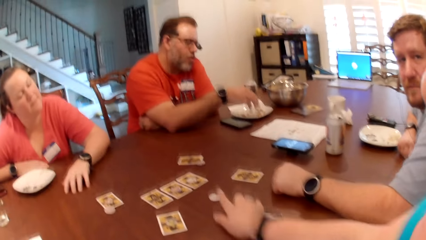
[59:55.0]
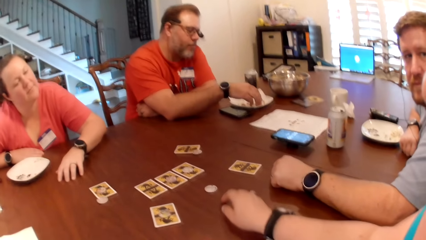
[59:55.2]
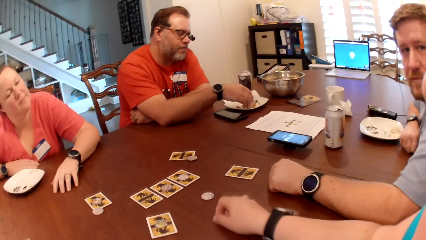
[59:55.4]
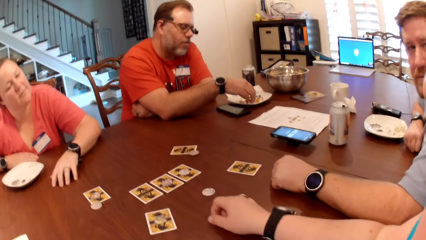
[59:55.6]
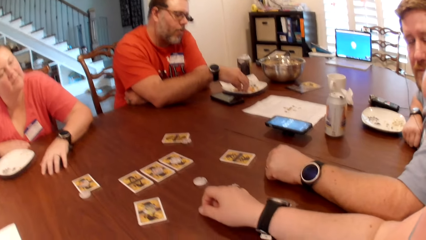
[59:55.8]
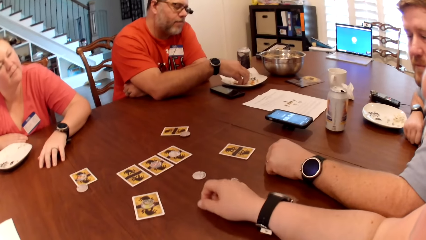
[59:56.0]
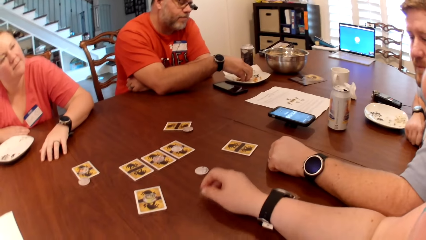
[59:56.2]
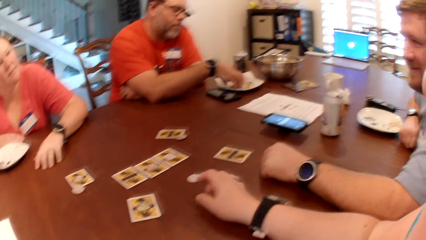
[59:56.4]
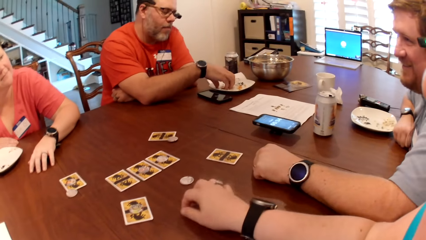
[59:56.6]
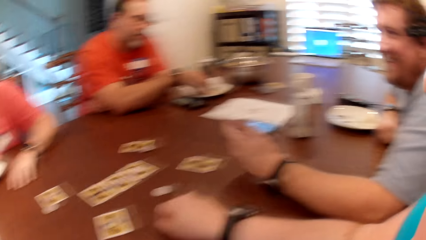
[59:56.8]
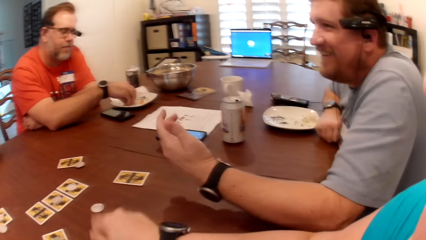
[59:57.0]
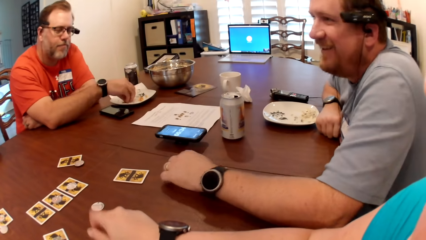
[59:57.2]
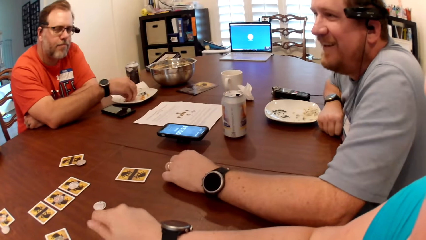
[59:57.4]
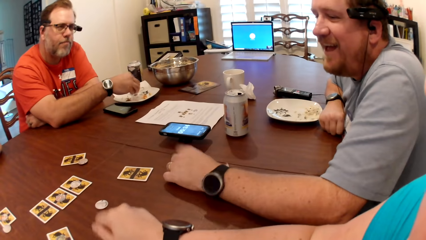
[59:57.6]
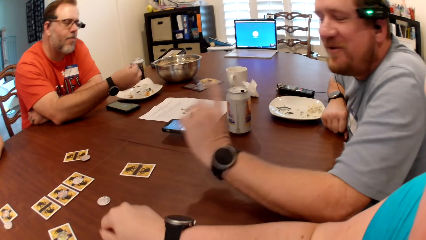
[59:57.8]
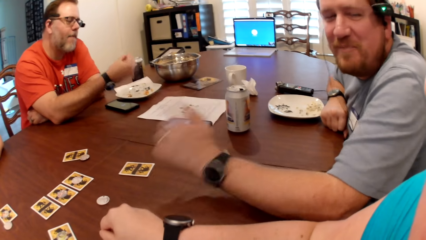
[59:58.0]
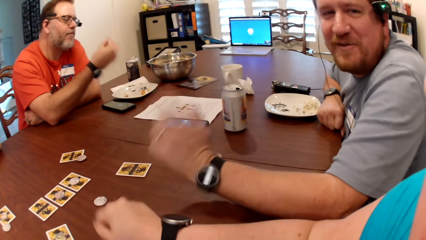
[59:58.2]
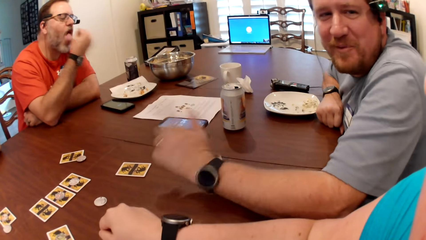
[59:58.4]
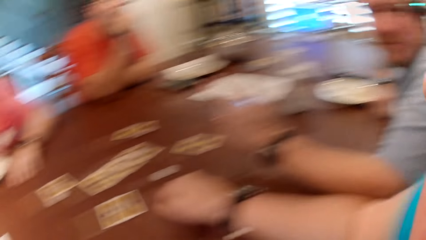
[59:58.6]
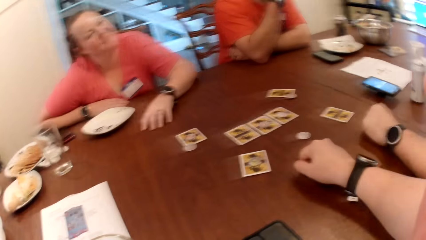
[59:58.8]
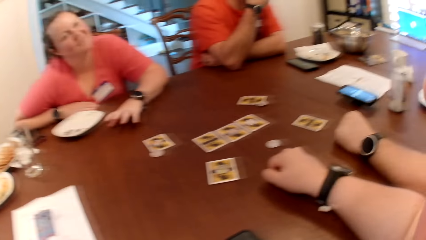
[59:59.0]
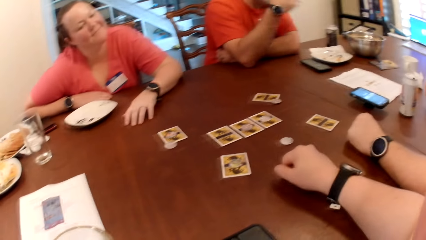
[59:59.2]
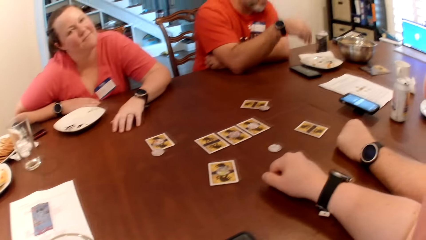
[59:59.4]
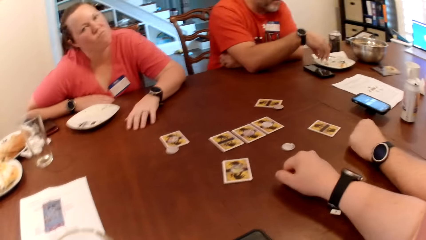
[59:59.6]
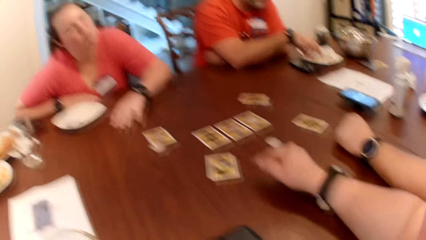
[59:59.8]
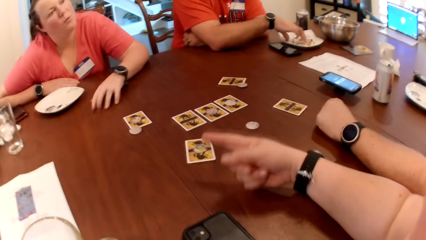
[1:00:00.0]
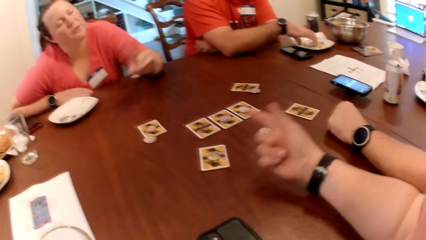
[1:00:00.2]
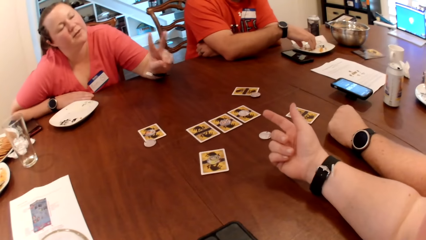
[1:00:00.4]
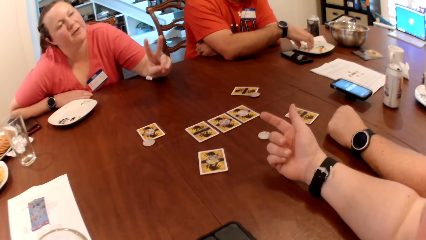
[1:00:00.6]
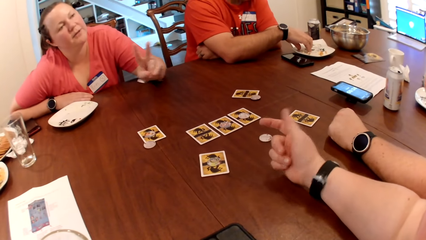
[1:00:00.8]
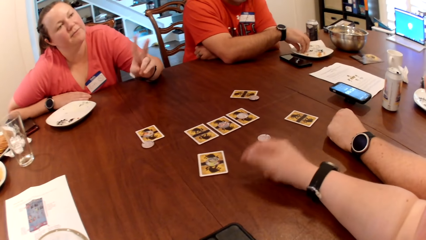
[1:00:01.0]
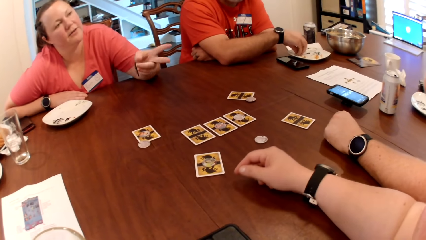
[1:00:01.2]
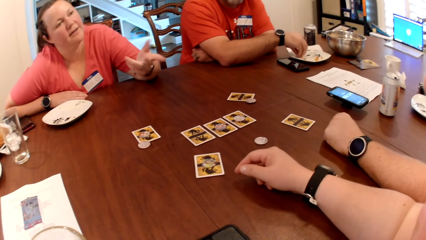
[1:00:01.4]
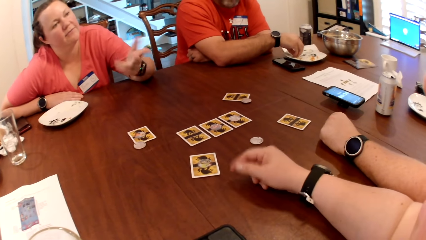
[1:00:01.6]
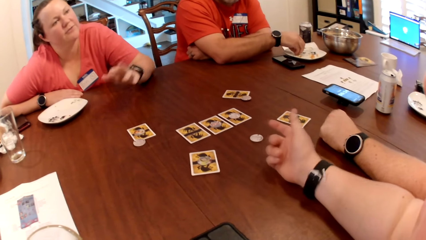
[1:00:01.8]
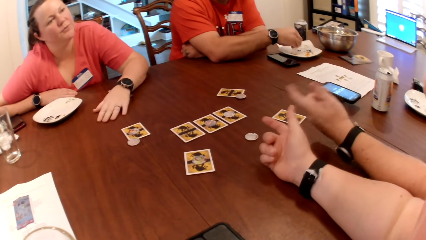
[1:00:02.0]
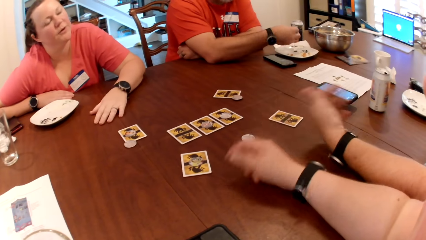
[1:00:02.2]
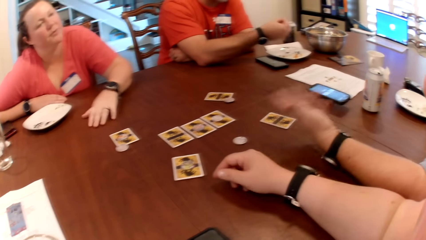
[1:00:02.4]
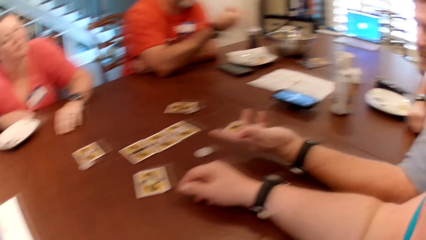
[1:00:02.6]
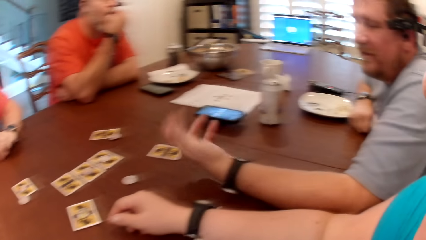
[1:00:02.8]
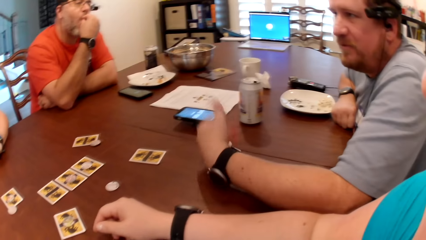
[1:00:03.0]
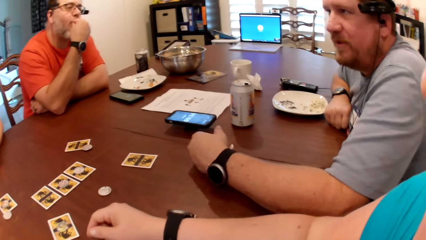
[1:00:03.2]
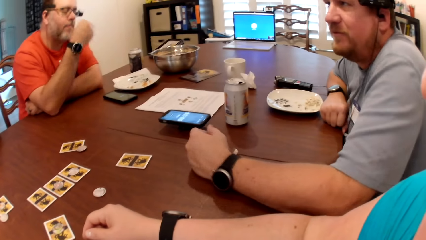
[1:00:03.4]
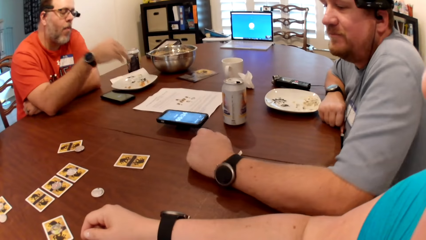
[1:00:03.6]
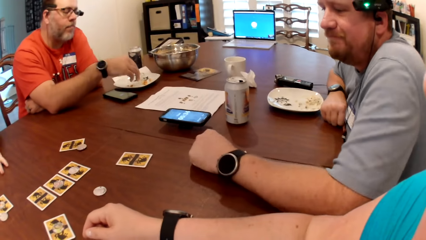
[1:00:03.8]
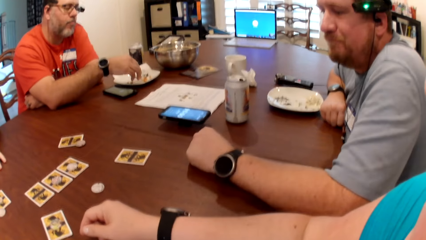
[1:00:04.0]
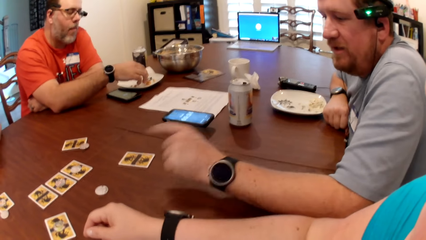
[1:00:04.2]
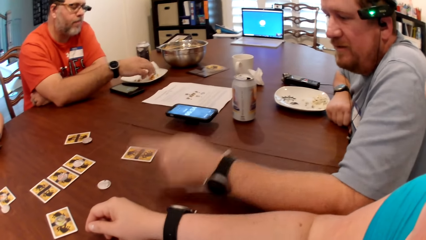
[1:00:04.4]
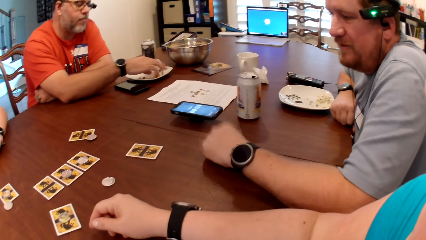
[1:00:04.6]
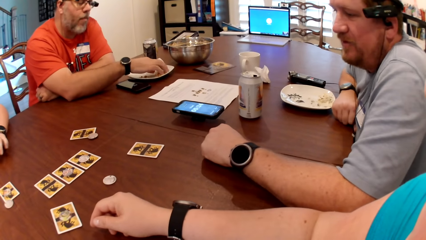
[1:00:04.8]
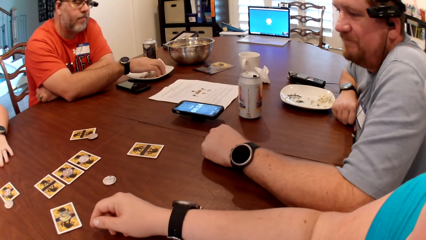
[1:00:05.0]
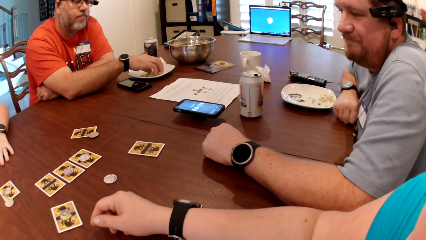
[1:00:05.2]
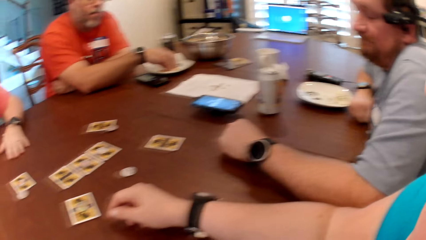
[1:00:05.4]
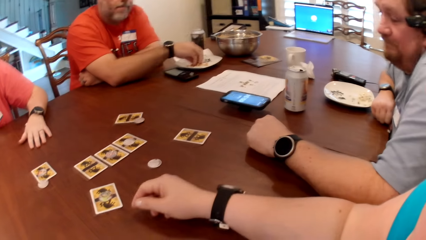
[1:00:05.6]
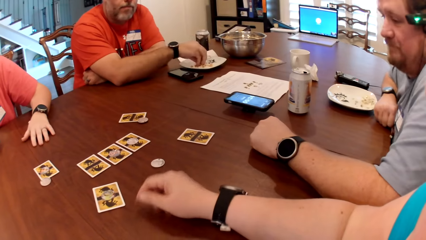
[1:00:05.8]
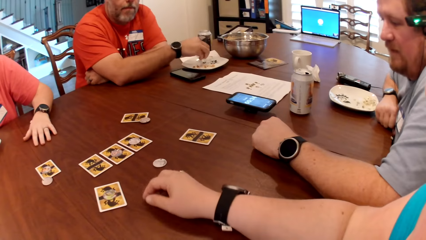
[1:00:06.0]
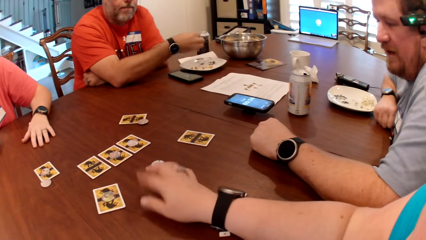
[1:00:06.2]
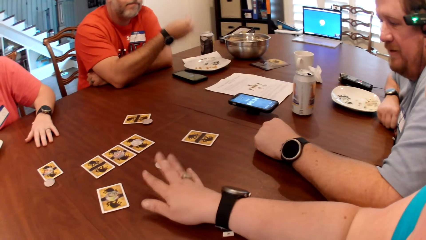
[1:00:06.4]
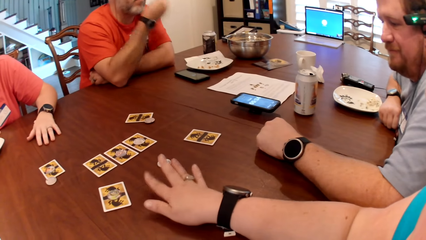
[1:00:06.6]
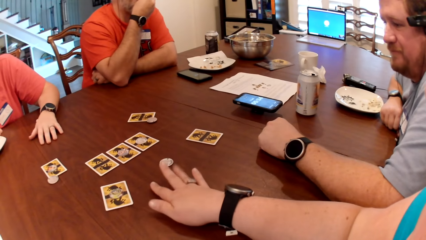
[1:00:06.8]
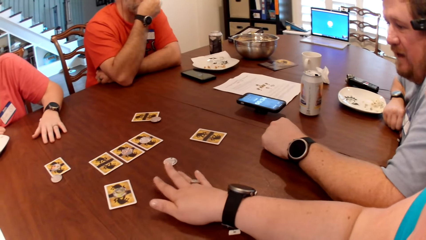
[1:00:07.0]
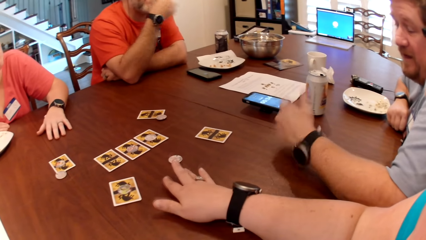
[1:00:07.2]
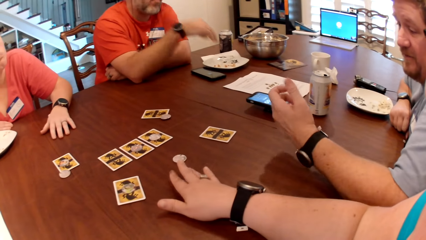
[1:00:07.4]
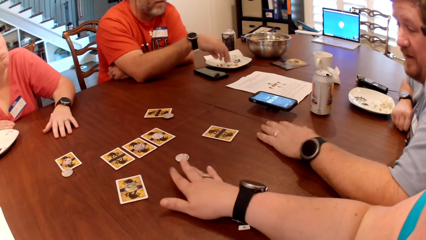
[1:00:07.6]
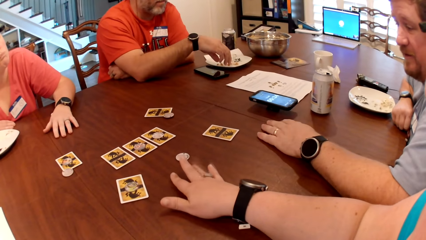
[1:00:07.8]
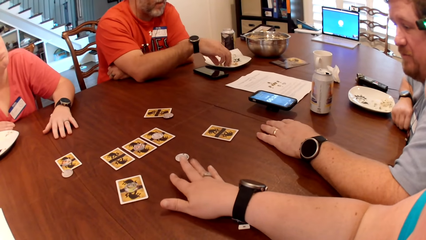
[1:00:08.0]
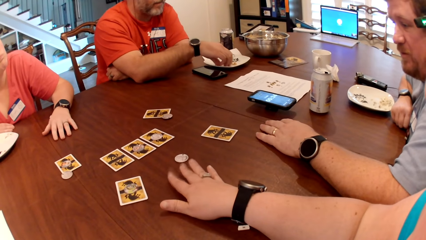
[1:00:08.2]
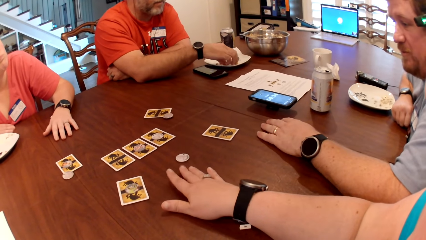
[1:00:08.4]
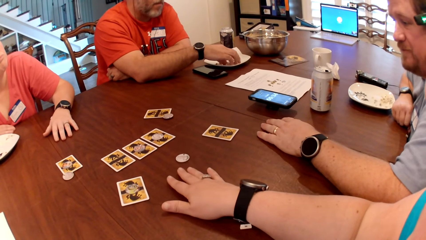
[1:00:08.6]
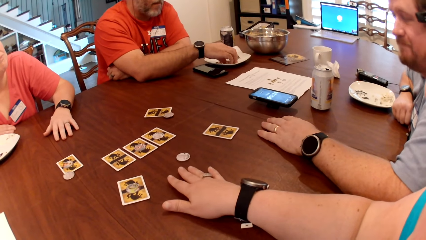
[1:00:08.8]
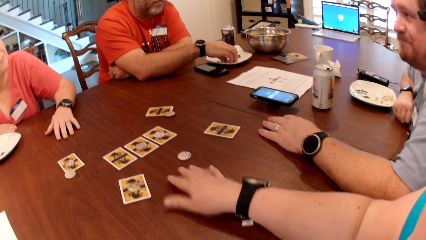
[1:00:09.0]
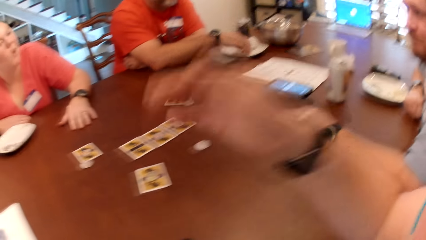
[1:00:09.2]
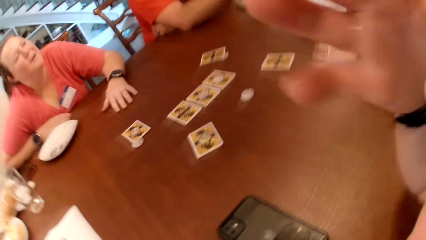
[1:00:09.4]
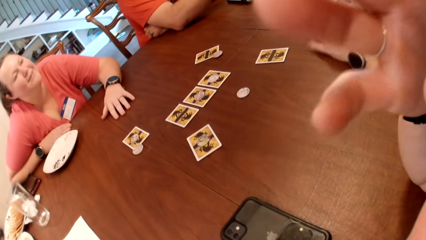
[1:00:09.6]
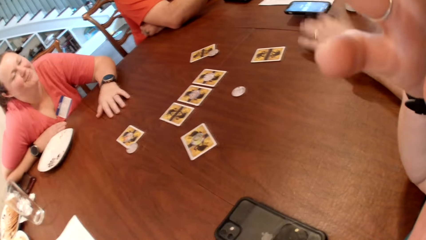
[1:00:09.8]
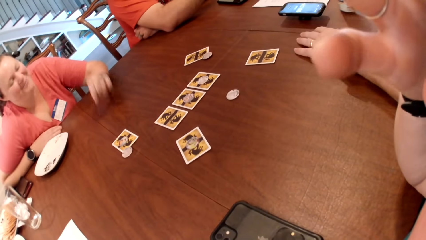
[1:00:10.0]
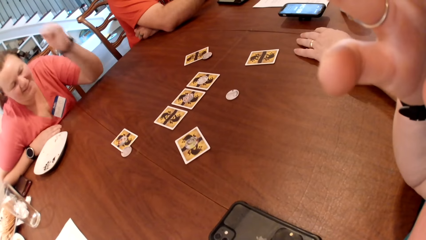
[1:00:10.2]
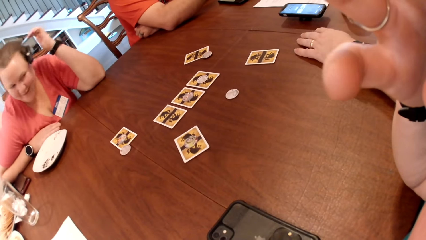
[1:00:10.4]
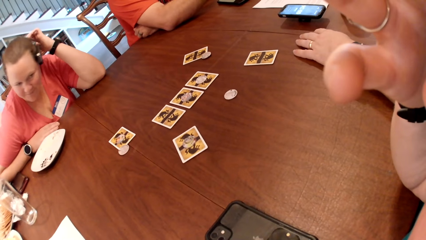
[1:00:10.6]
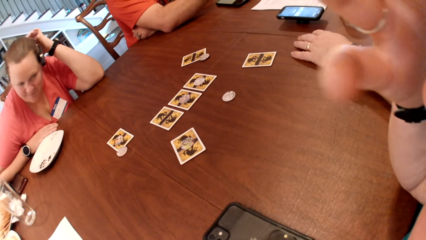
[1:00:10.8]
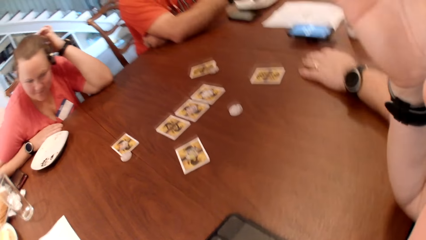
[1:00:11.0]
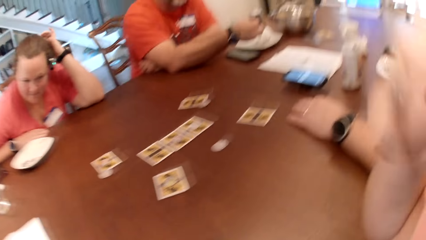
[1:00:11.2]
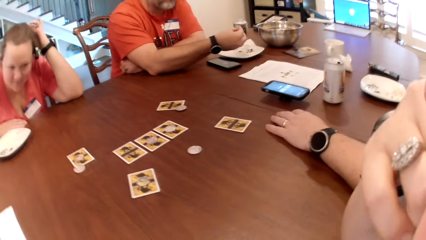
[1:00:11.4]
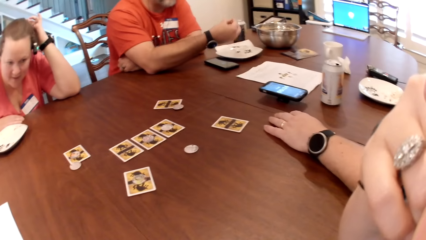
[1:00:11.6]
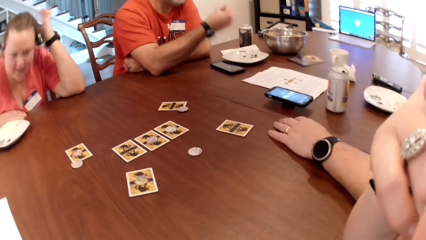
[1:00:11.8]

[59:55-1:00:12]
A man picks cookies from the plate with his right hand and eats the crisps. Another man moves the hand on the table. The first man puts the cookies in his right hand into his mouth. A person moves the hand on the table. The first man picks cookies from the plate with his right hand. The person moves the hand on the table again. The first man puts the cookies in his right hand into his mouth. The other man moves the hand on the table talking to the person. The first man picks cookies from the plate with his right hand. The camera wearer moves the hand on the table. The first man puts the cookies in his right hand into his mouth, eats the crisps, and picks cookies from the plate with his right hand. The camera wearer moves the hand to the eye. The person moves the hand to the hair.
